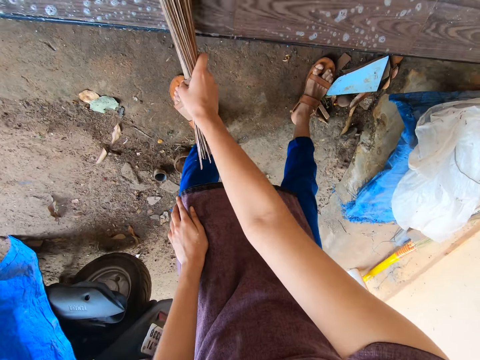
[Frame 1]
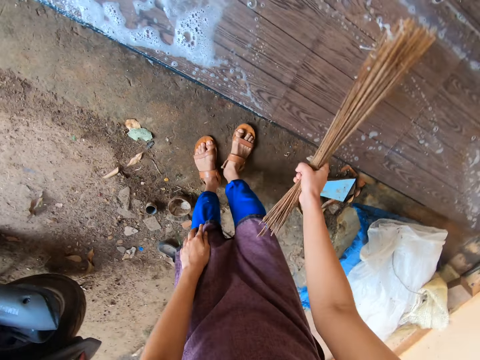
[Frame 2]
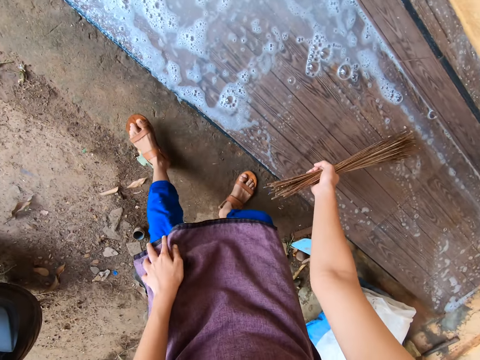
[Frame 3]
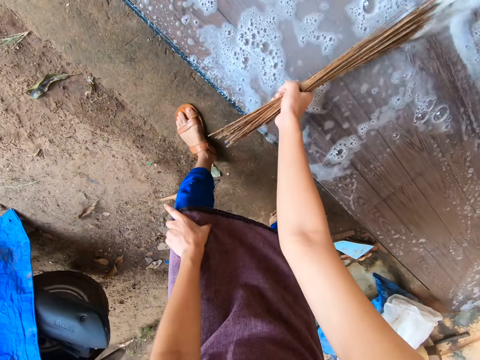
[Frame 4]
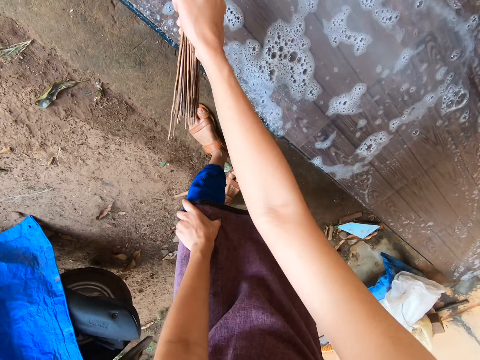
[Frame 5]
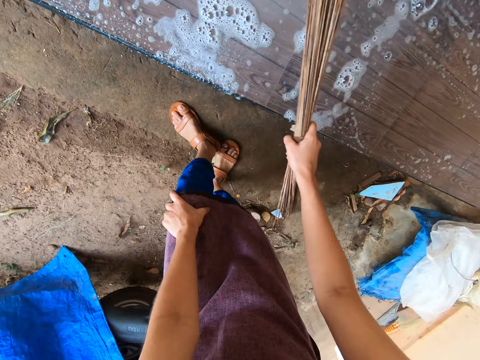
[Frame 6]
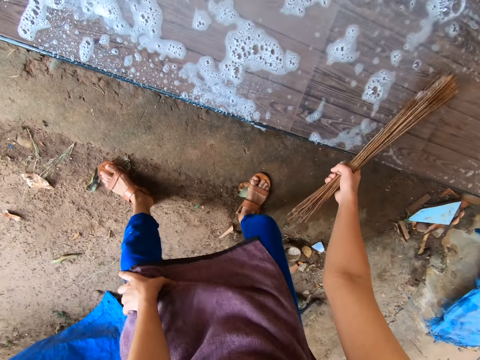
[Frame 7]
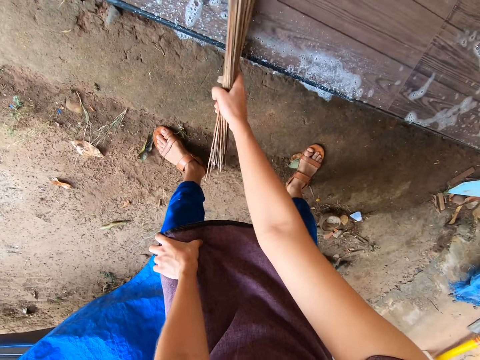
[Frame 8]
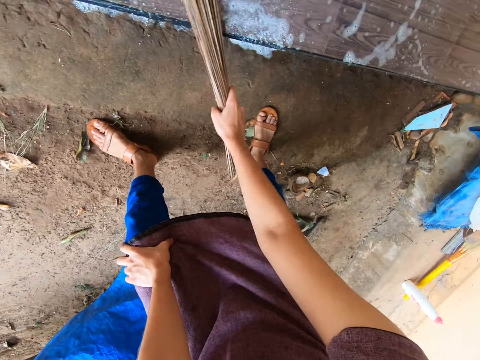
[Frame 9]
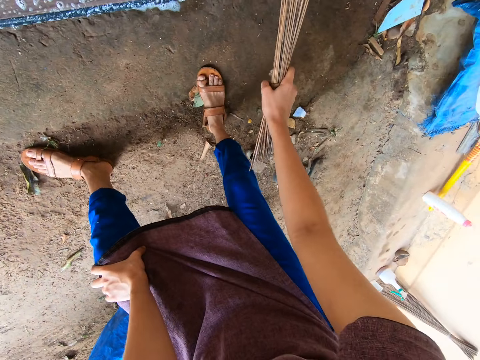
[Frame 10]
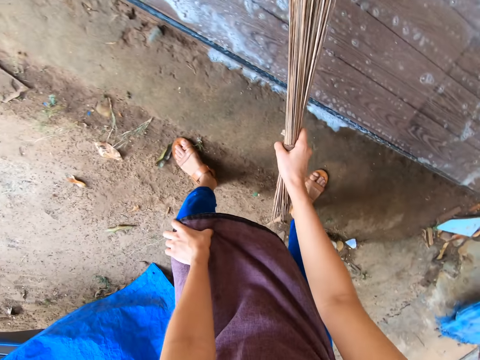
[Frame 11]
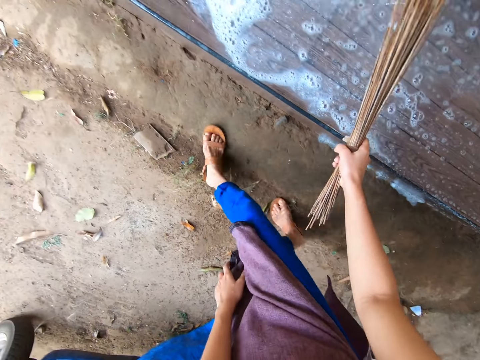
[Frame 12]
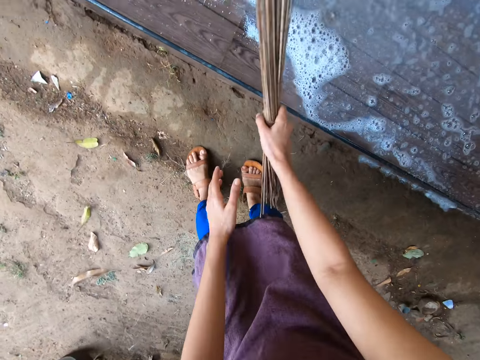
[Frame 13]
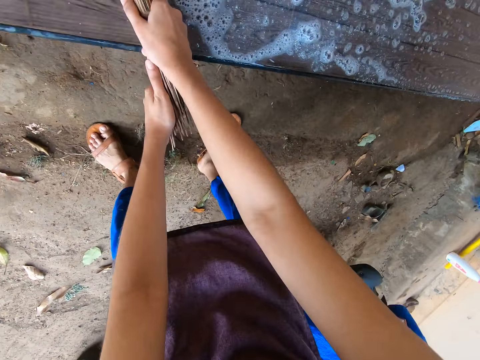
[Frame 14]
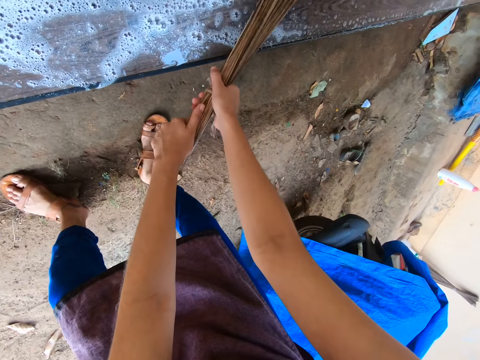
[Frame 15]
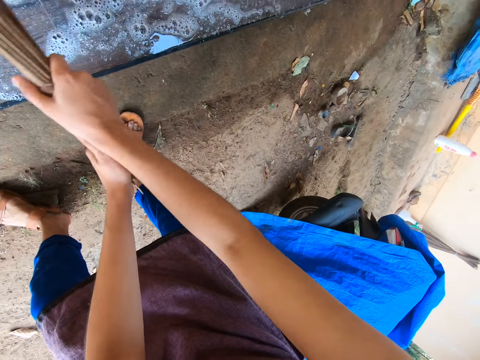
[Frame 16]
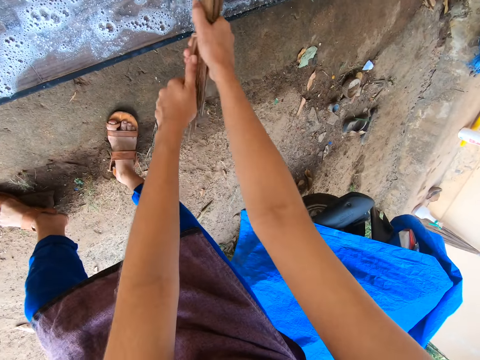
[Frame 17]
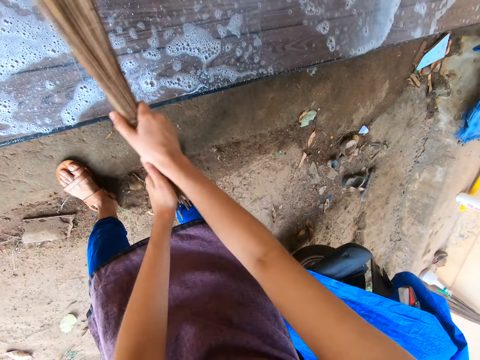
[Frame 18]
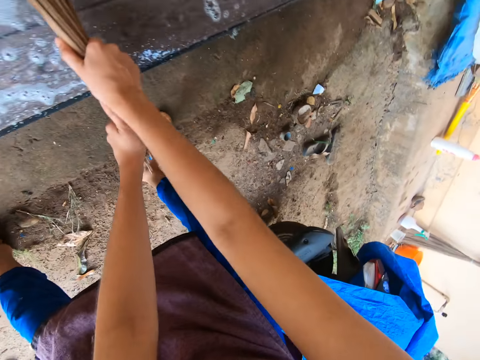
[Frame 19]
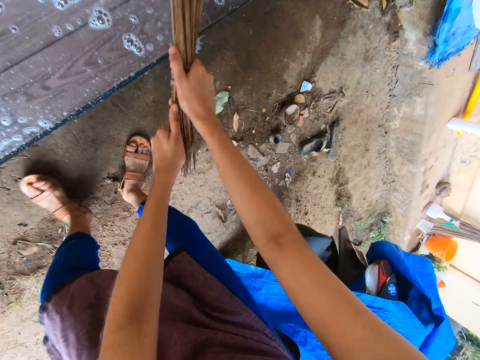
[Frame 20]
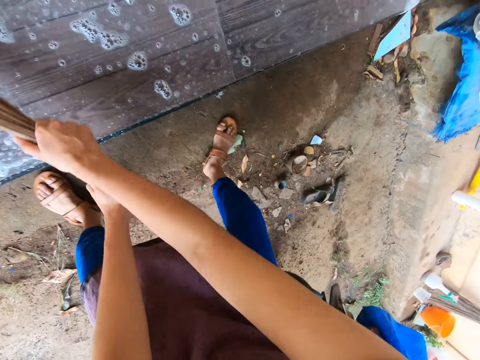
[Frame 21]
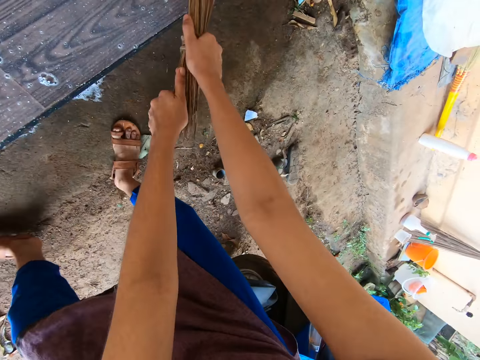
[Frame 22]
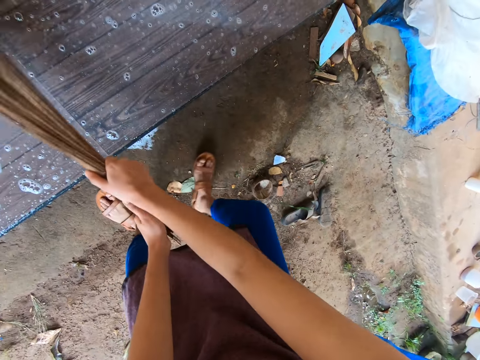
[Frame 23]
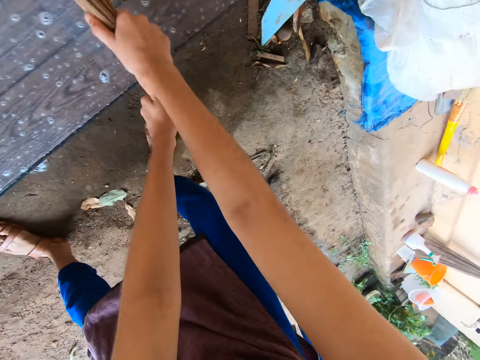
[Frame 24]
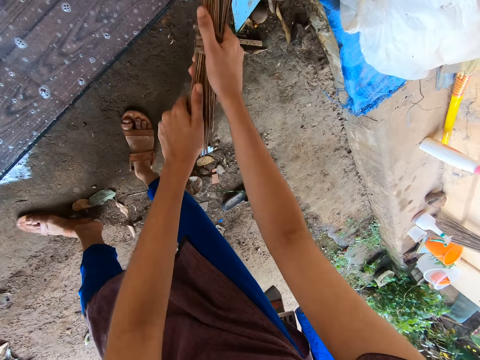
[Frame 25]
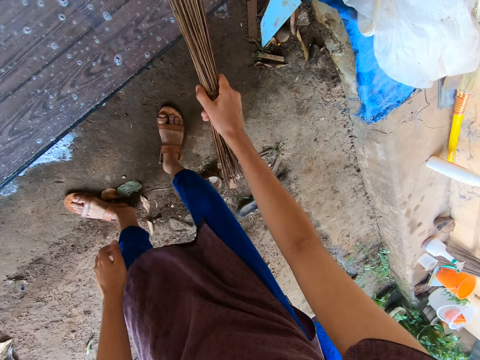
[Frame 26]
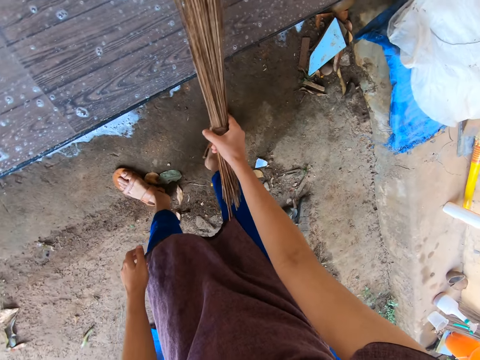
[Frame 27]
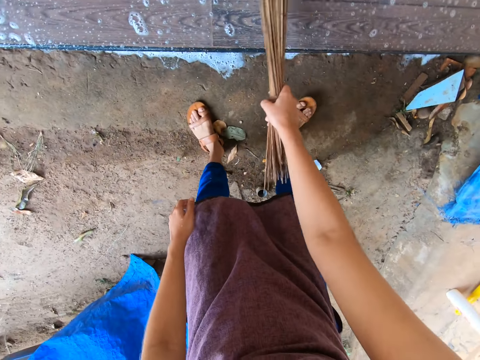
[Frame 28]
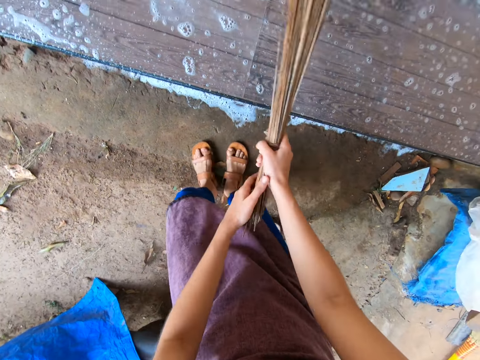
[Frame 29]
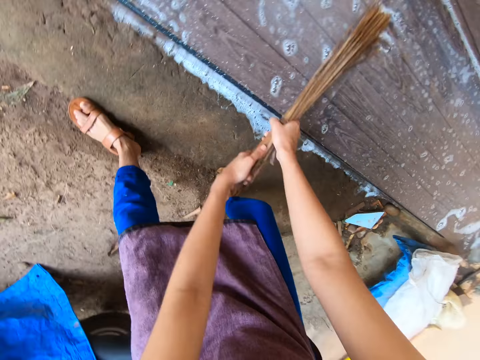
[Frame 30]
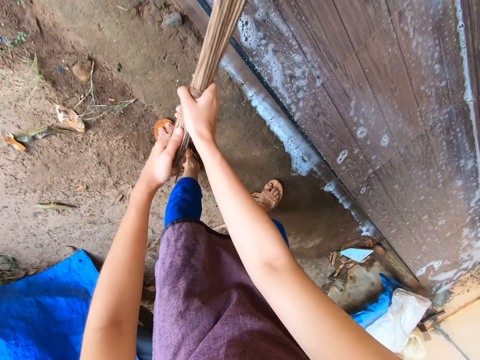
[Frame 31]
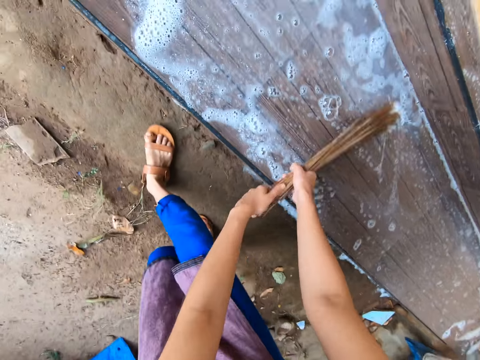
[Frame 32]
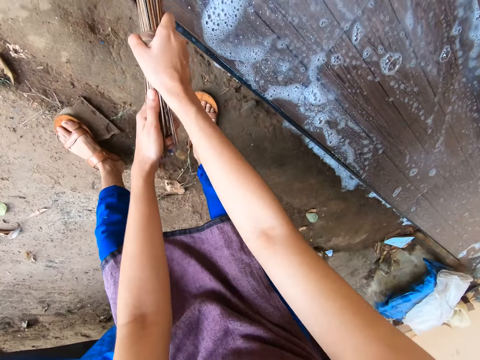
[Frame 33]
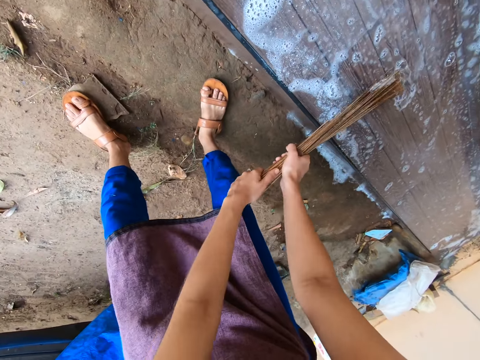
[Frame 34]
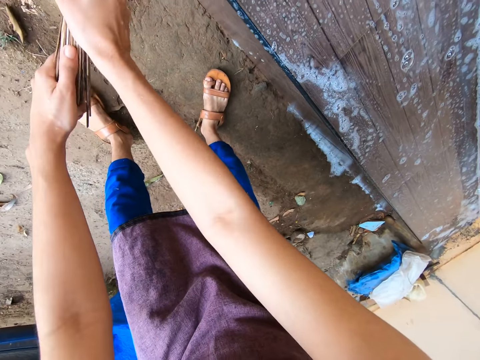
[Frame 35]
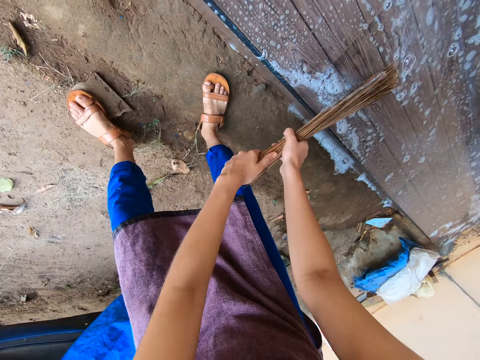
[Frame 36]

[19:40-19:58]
The camera wearer washes the tiled floor with the broom in both hands. He washes the tiled floor with the broom in his right hand. He washes the tiled floor with the broom in both hands.

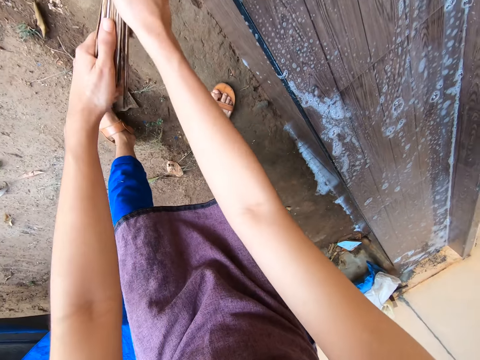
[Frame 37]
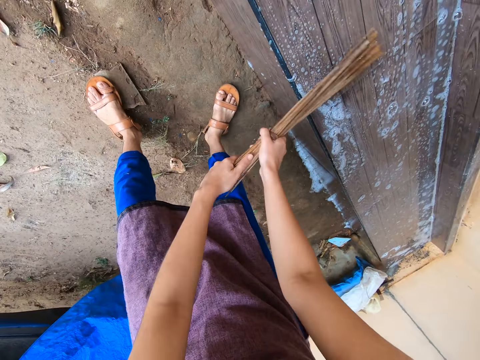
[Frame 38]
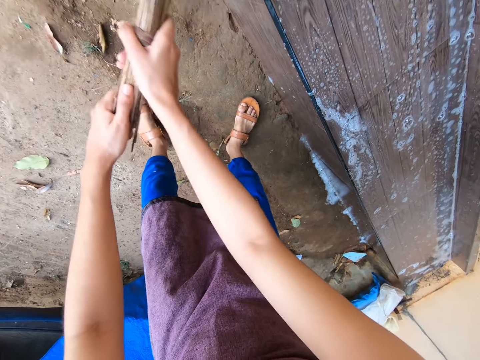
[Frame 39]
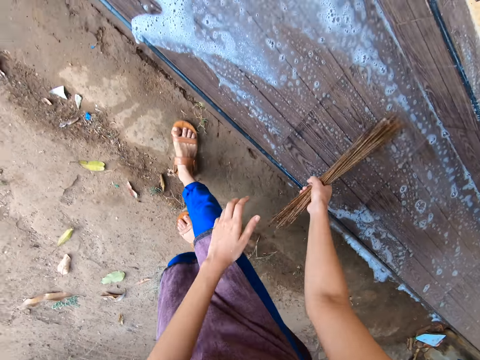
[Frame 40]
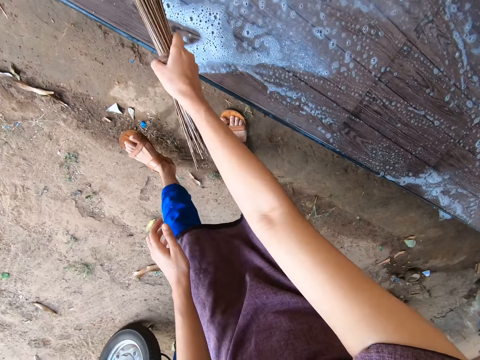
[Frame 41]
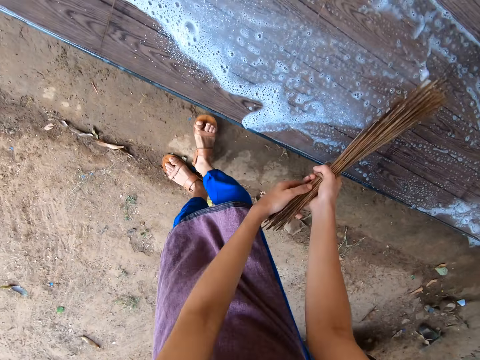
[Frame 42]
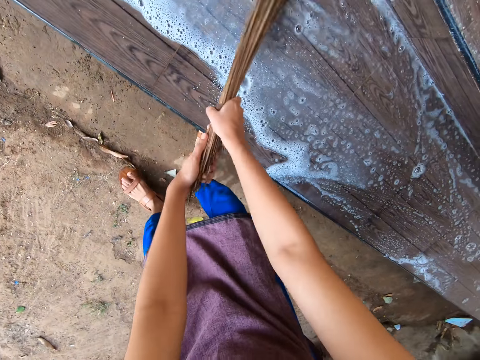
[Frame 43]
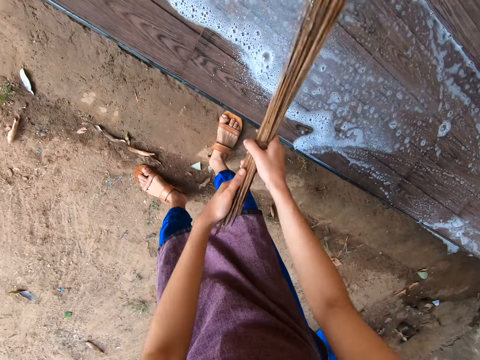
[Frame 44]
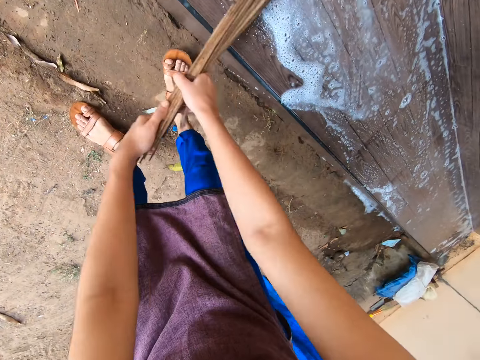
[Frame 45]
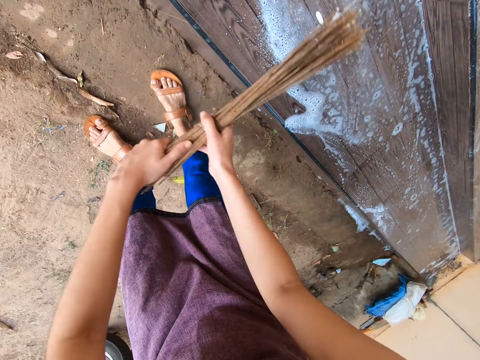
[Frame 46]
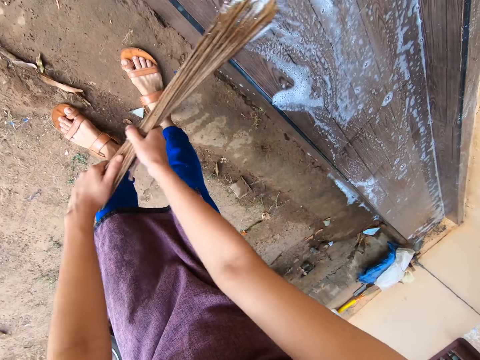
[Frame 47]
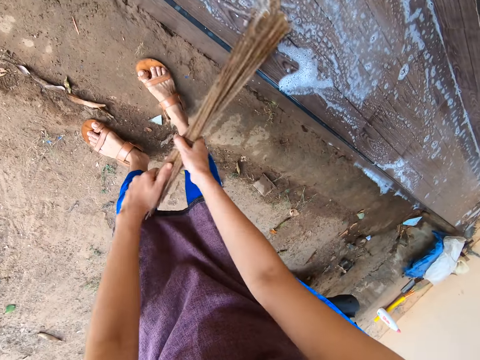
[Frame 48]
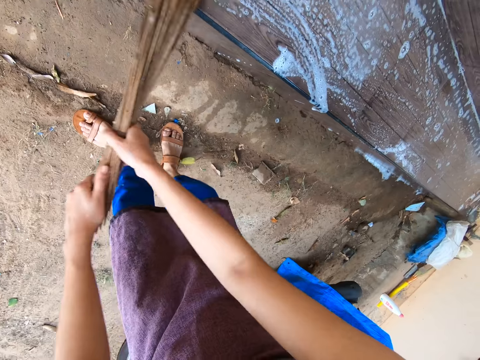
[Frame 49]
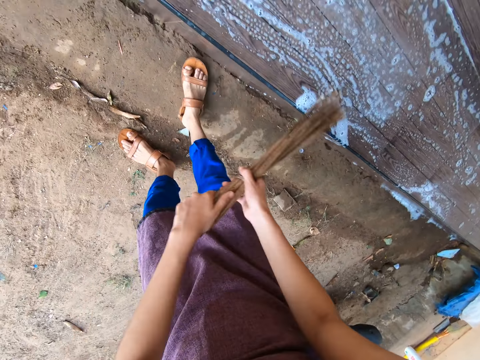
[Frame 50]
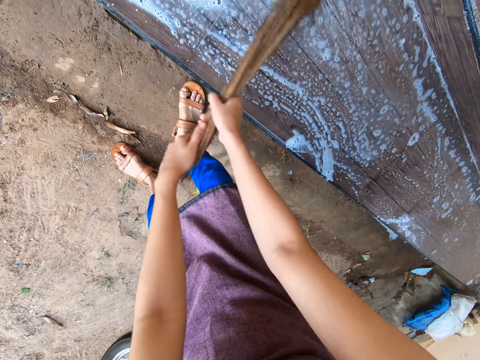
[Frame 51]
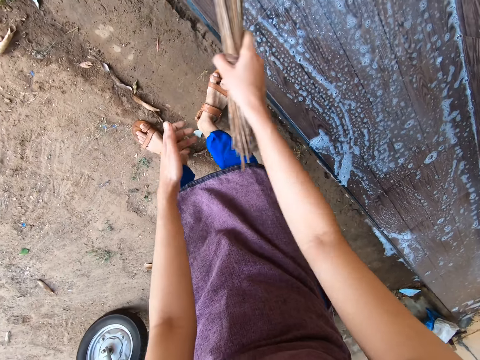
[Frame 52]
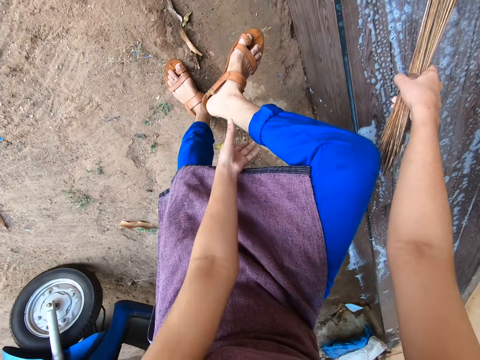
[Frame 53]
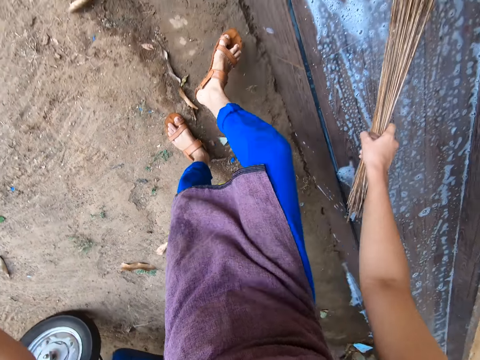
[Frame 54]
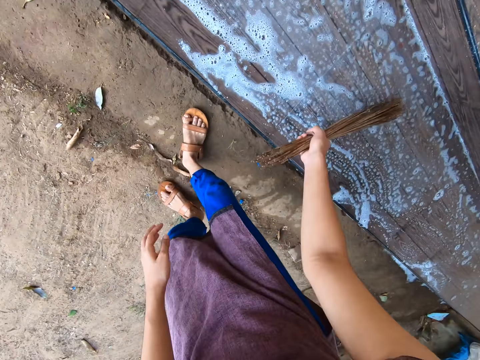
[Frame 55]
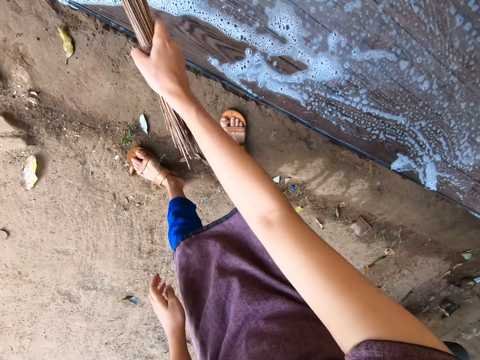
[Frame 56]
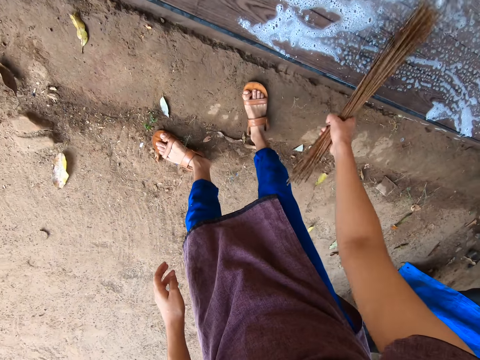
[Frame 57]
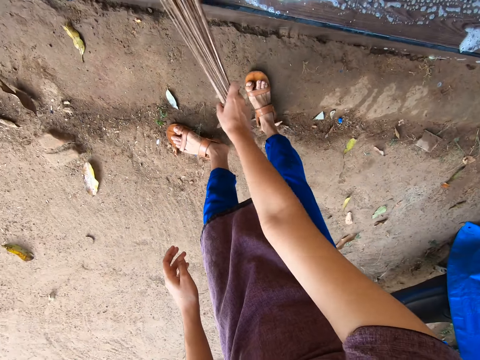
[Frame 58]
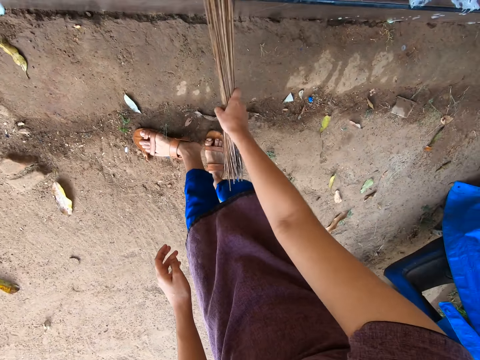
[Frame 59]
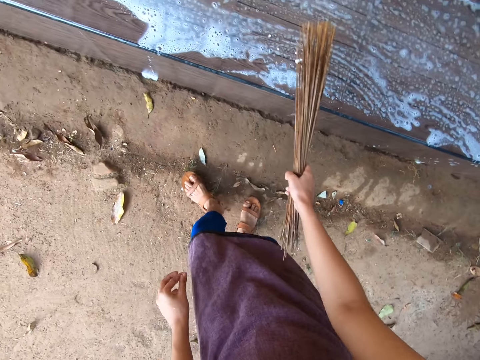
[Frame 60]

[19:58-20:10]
The camera wearer washes the tiled floor with the broom in his right hand. He washes the tiled floor with the broom in both hands. He wipes his right leg with his left hand. He washes the tiled floor with the broom in his right hand.
